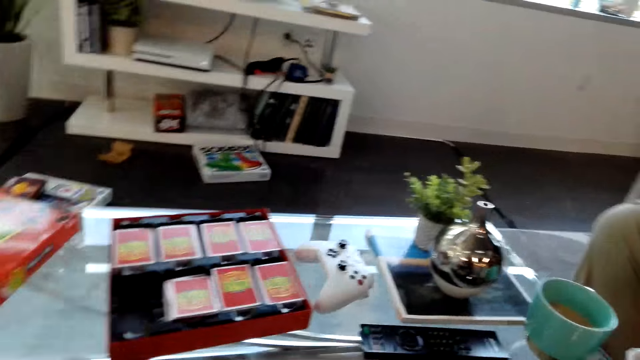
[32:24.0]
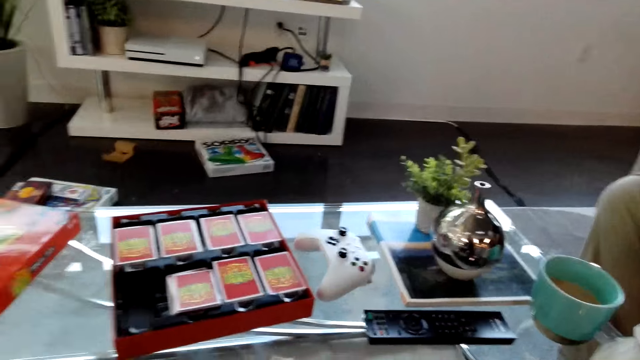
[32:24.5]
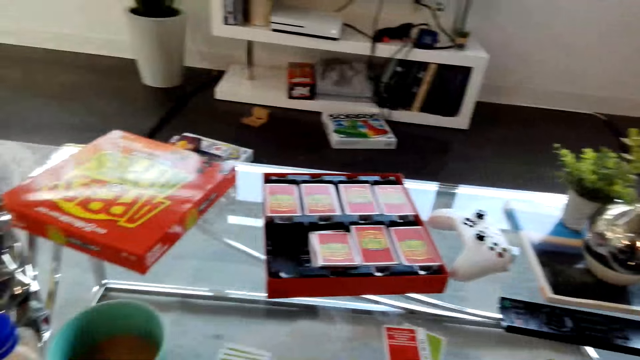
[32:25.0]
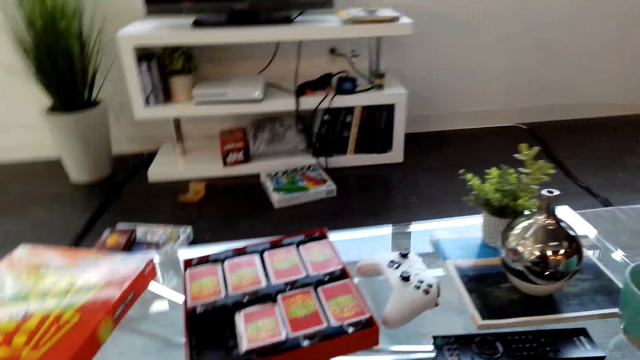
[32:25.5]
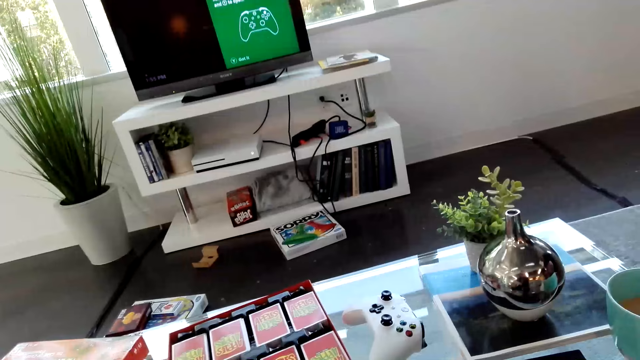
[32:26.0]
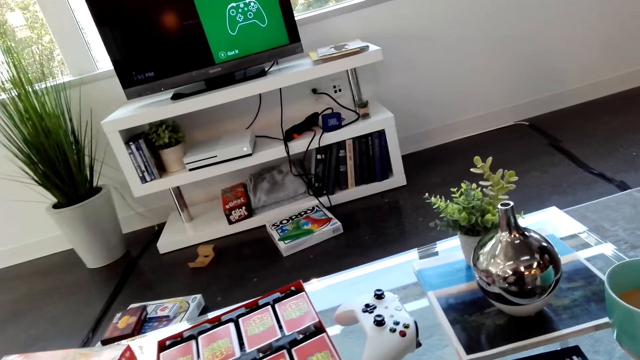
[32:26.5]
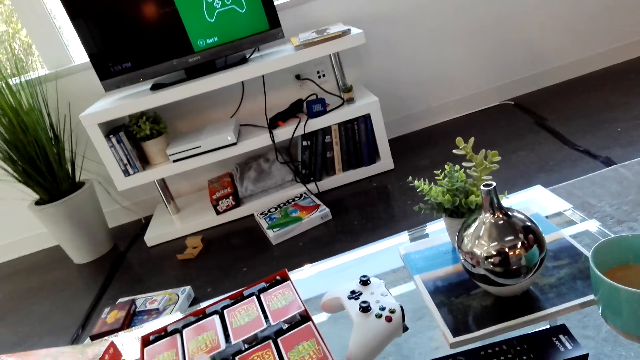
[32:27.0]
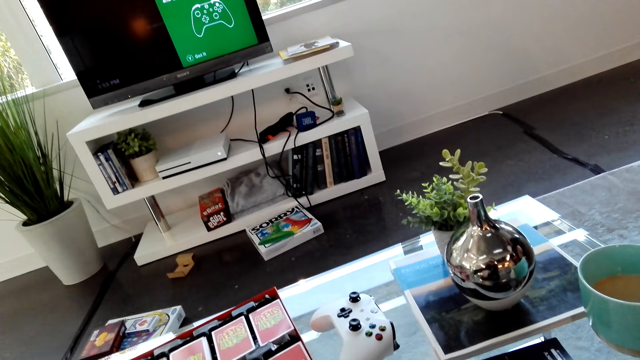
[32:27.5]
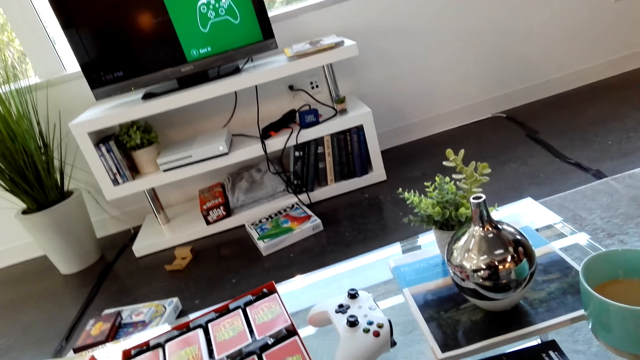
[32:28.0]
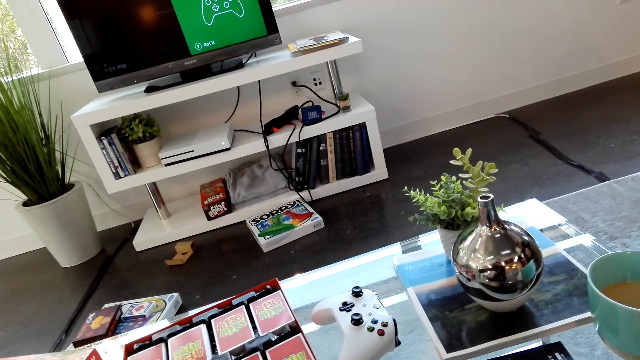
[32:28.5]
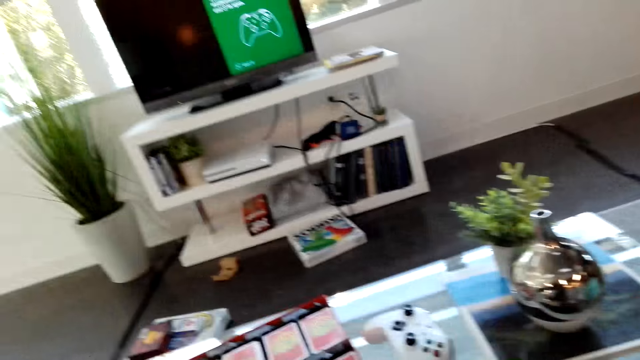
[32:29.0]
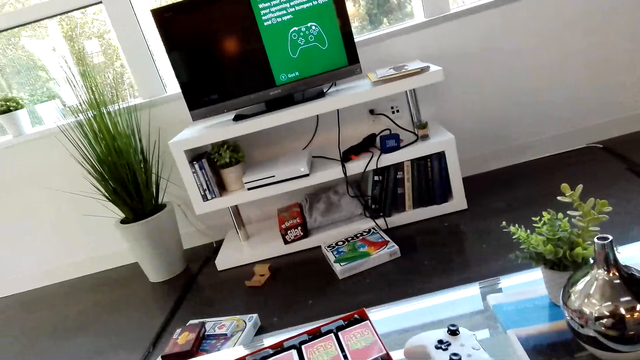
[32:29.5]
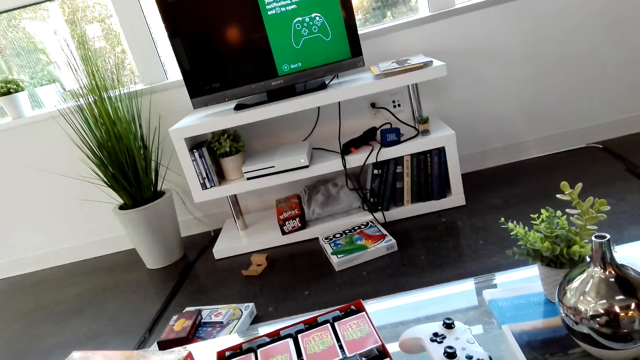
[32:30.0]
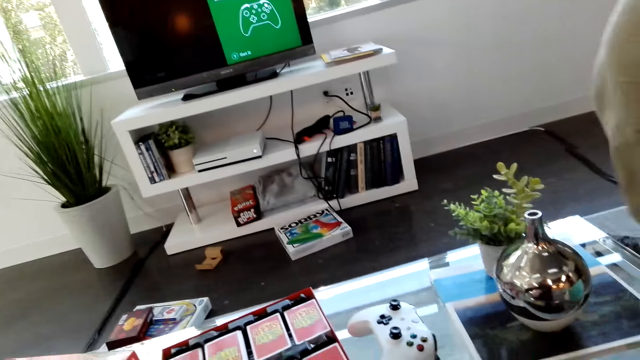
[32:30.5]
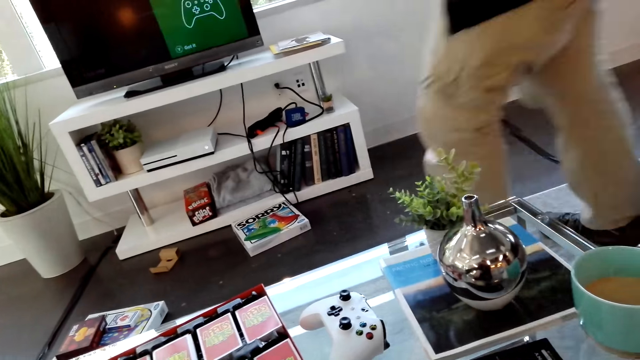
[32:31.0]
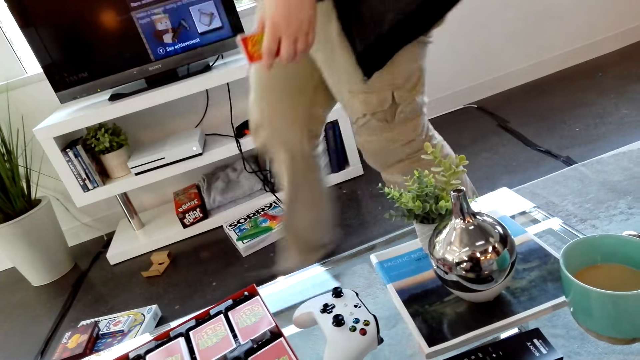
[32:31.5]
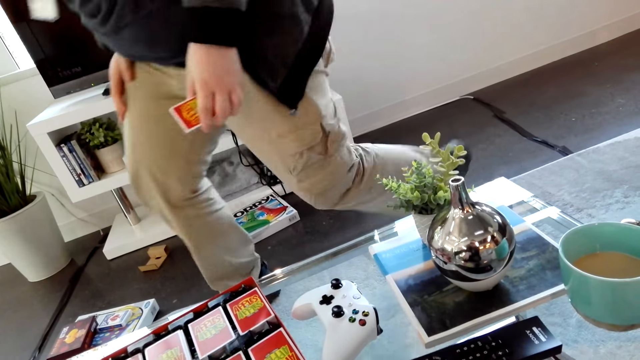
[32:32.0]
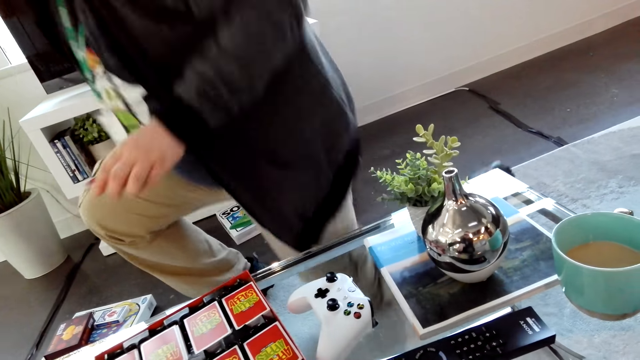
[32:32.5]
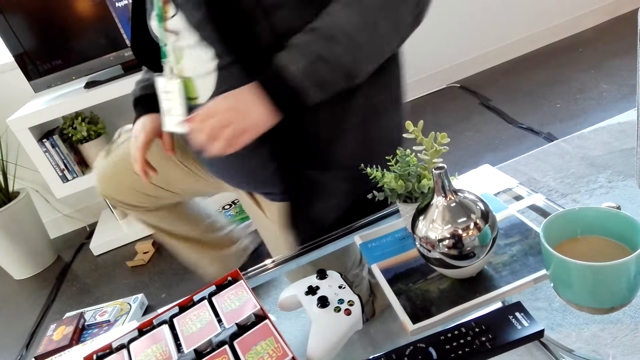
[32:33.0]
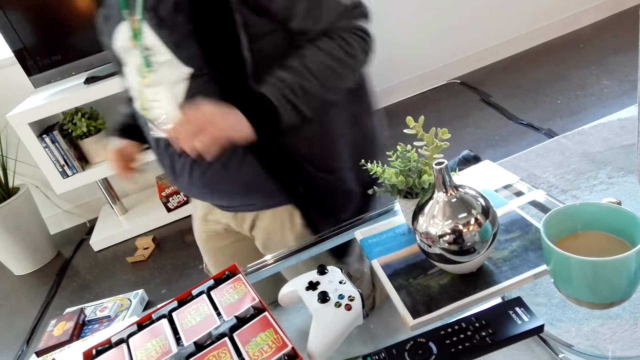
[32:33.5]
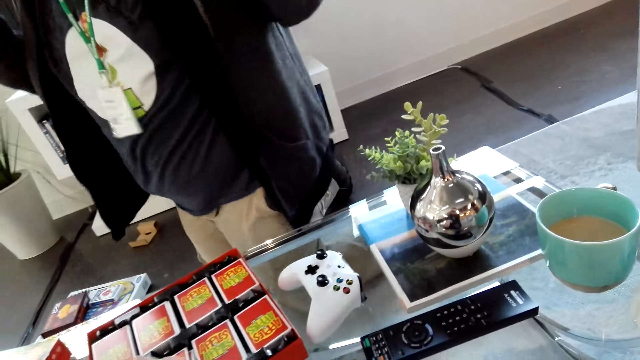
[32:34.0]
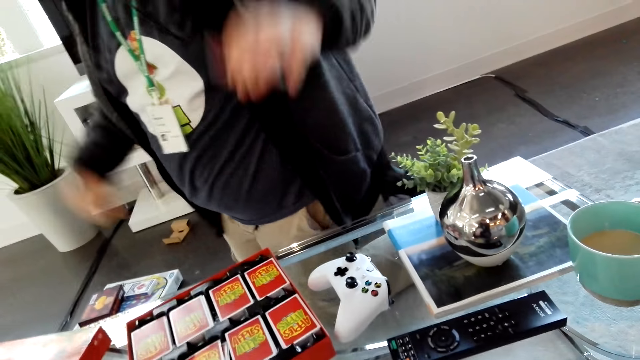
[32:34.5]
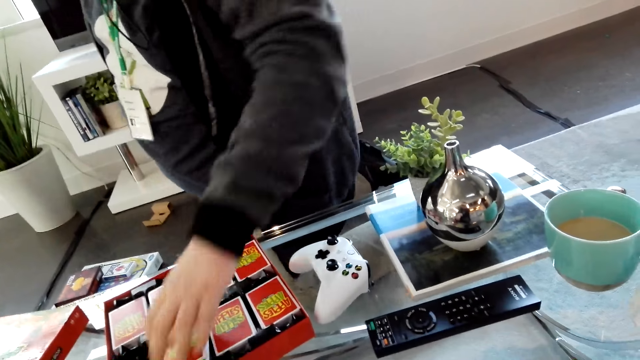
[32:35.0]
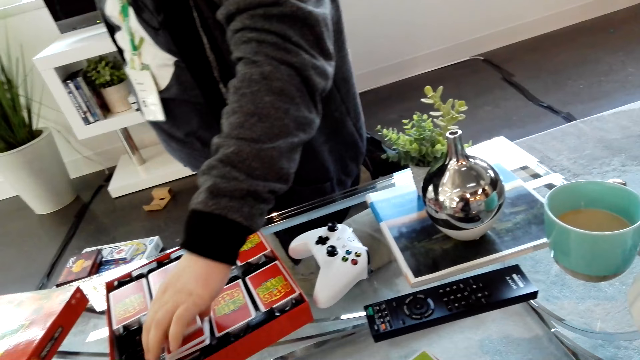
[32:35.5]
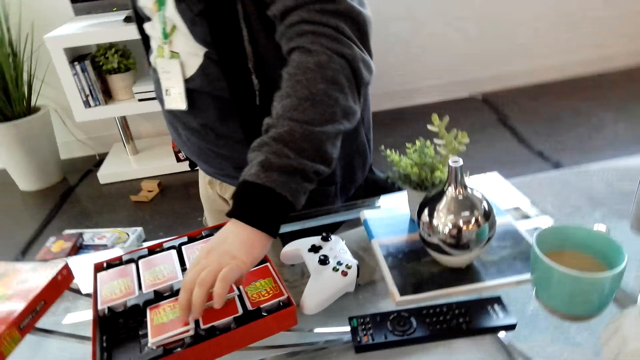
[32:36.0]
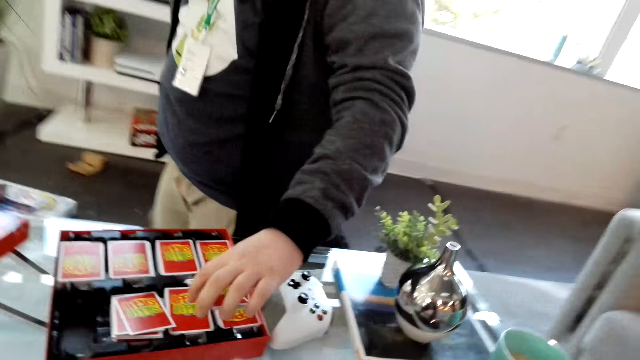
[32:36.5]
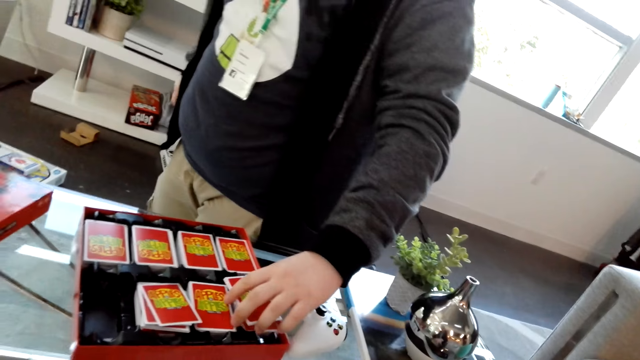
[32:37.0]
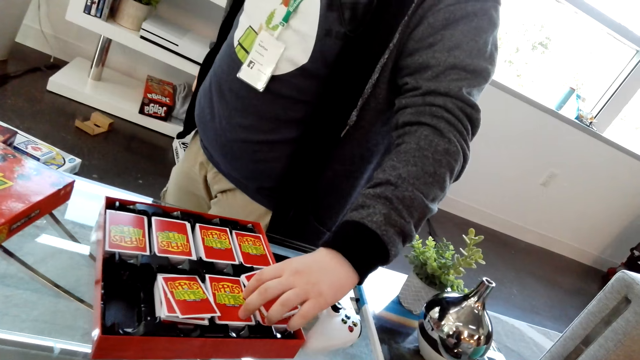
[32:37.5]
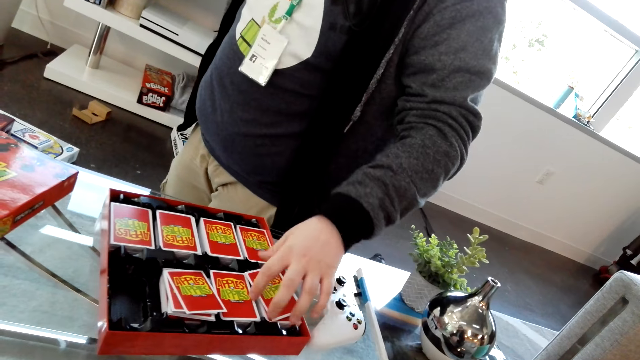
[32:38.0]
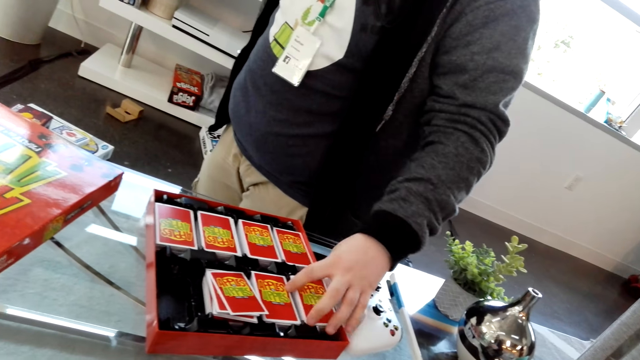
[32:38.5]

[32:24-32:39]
A person walks on the floor. The person kneels on the carpet. The person dialogues with the camera wearer. The camera wearer places some cards on the box on the table. The person moves the cards in the box.

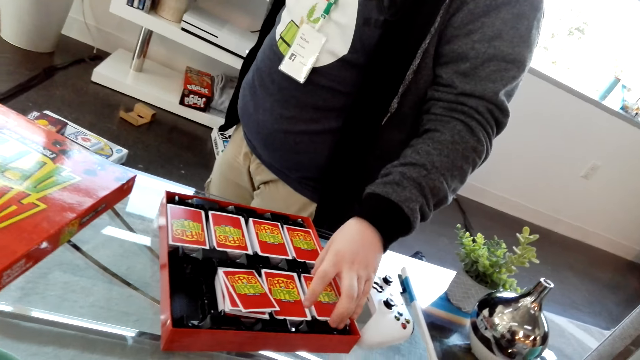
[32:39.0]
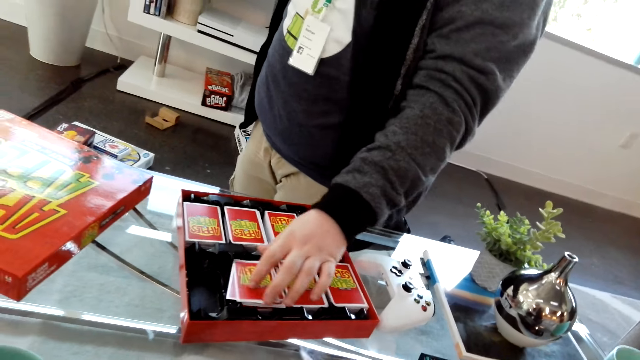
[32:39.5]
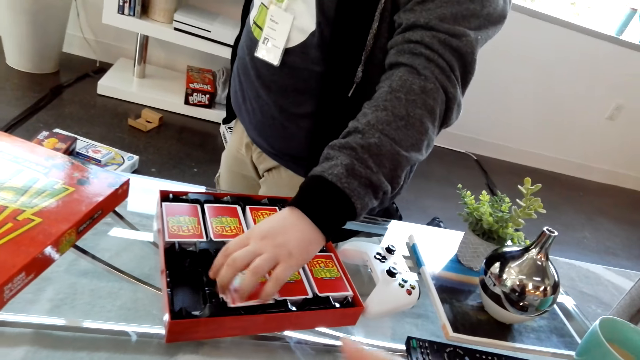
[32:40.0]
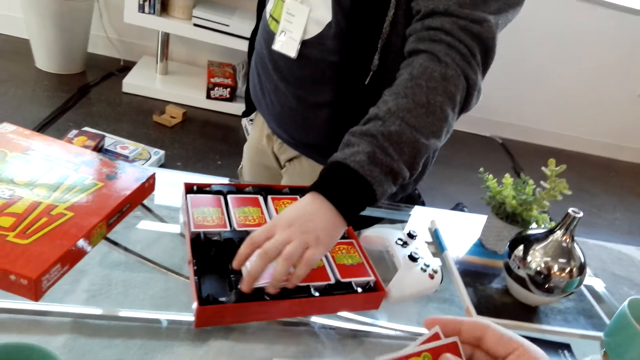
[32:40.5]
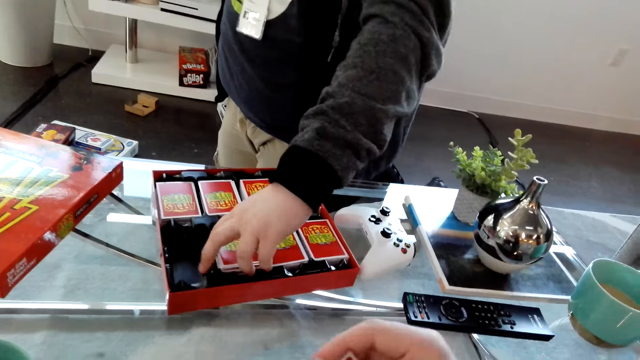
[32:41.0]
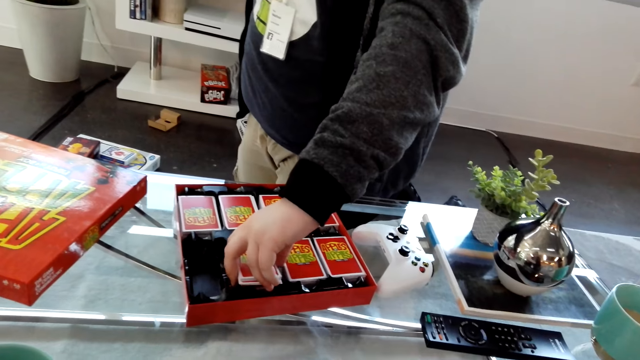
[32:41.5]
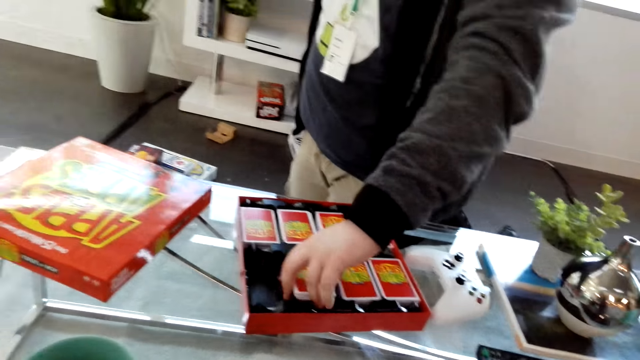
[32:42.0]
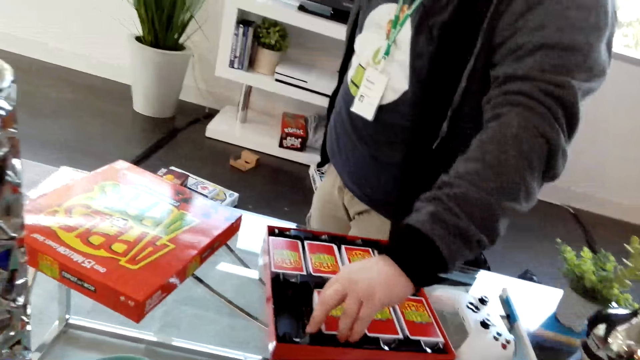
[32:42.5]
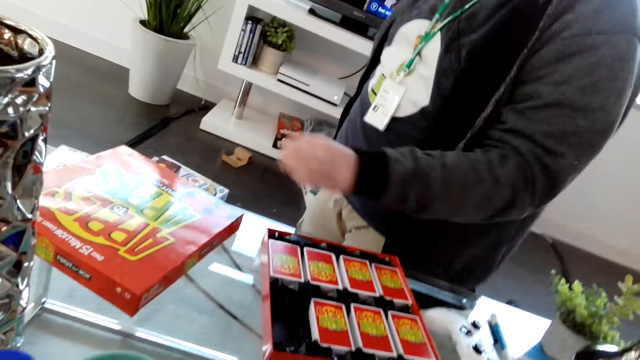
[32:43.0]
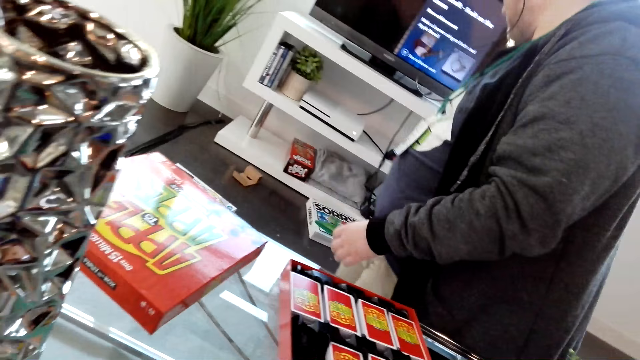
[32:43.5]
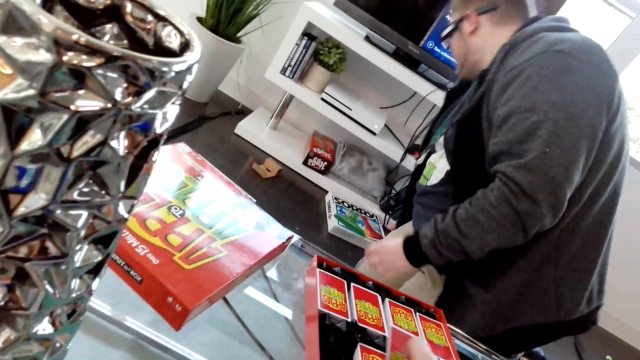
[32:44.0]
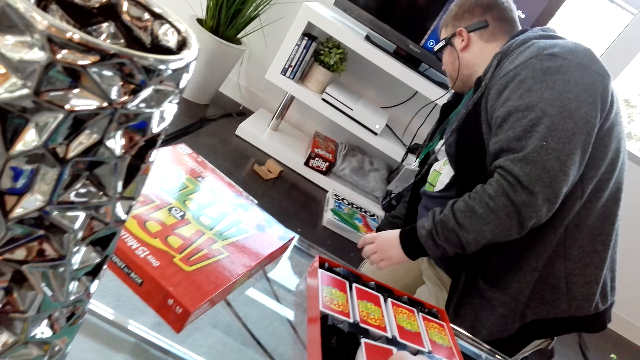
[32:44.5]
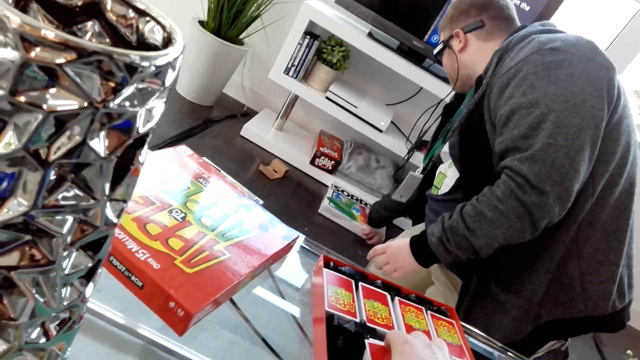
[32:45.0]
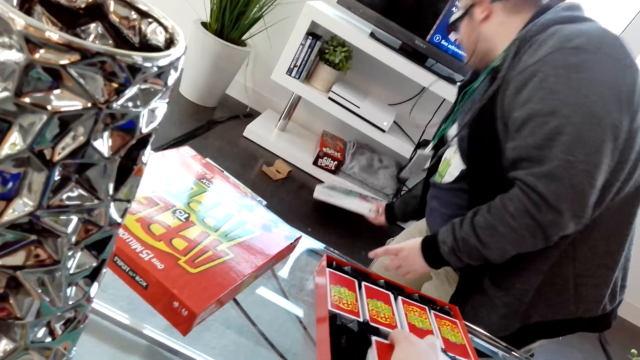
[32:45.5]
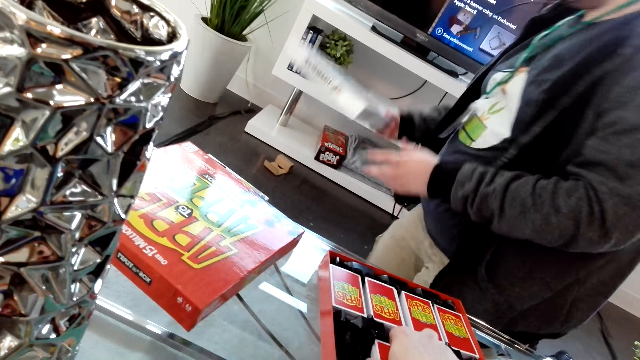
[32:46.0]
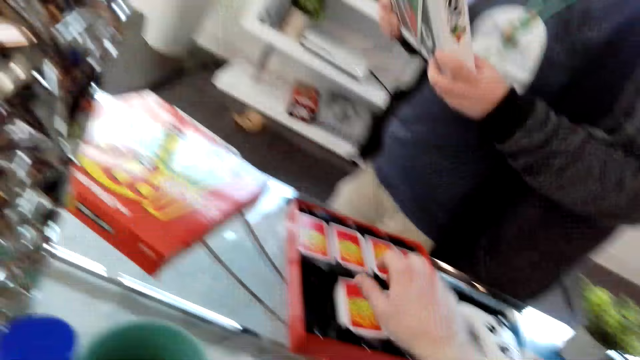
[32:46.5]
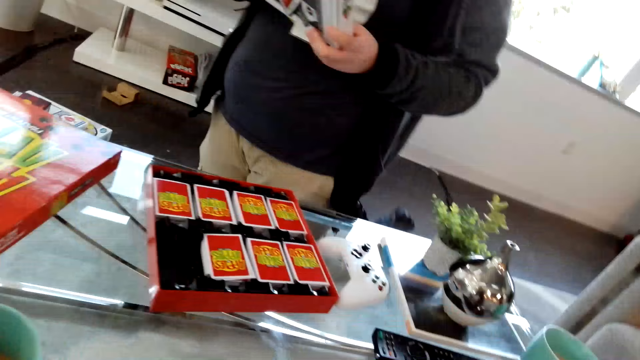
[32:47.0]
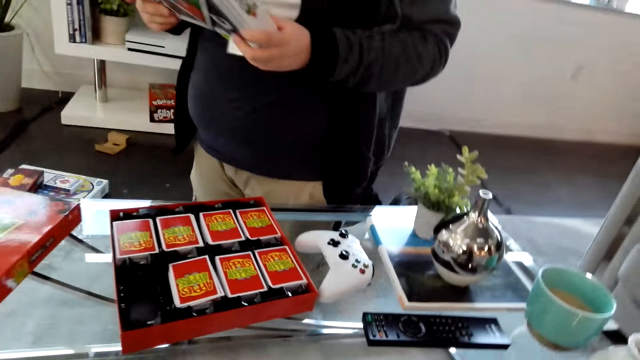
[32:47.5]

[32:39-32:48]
A person picks up a box from the floor. The camera wearer picks up a Sorry board game. The person dialogues with the camera wearer.
